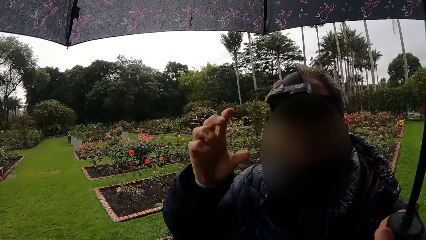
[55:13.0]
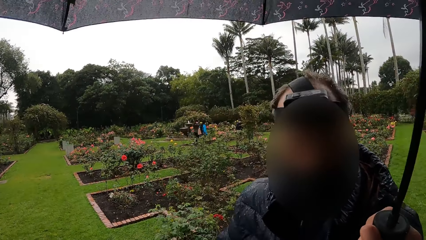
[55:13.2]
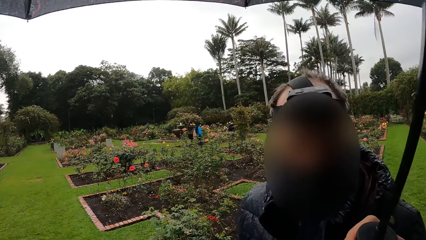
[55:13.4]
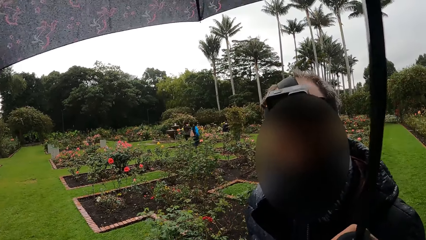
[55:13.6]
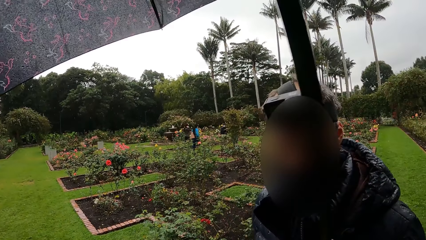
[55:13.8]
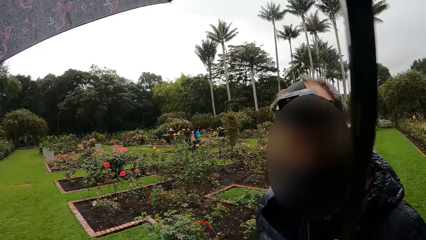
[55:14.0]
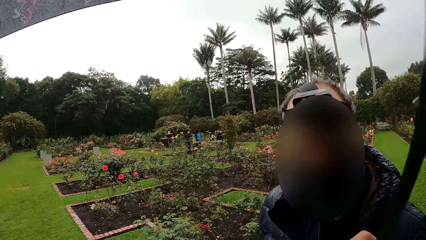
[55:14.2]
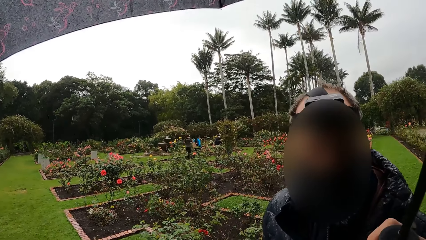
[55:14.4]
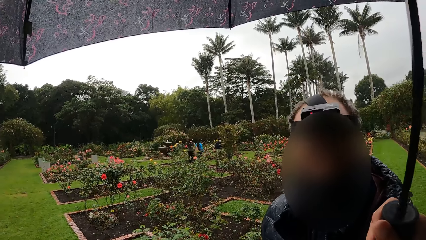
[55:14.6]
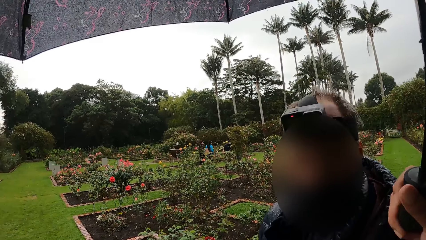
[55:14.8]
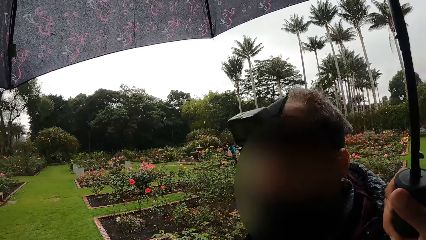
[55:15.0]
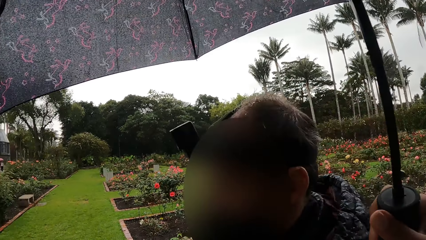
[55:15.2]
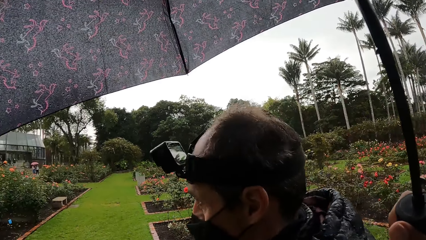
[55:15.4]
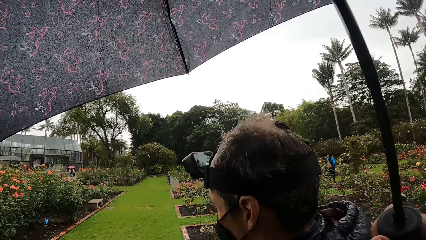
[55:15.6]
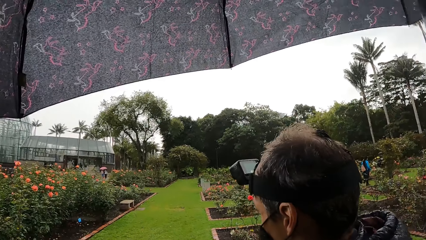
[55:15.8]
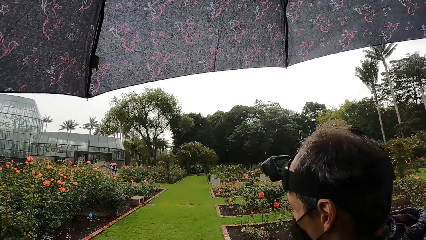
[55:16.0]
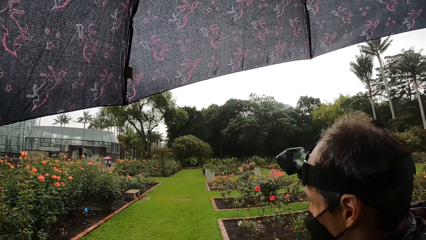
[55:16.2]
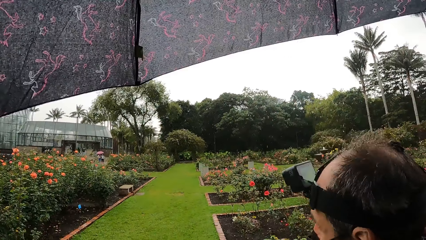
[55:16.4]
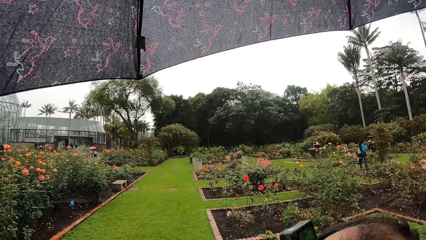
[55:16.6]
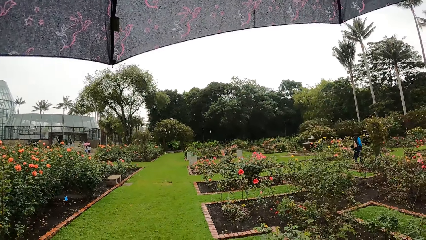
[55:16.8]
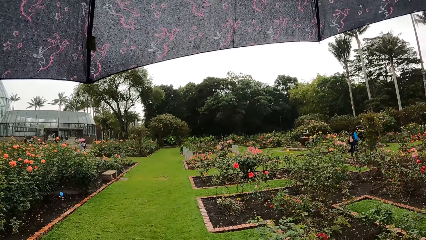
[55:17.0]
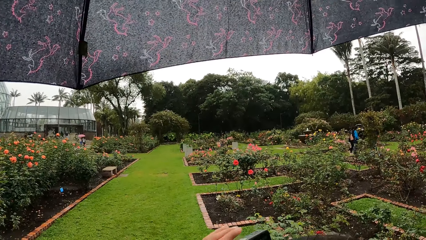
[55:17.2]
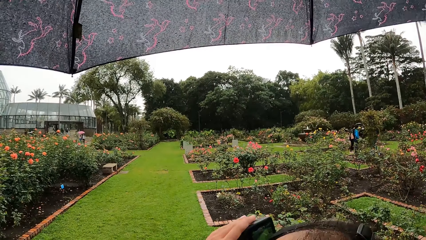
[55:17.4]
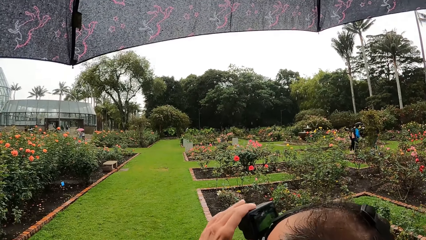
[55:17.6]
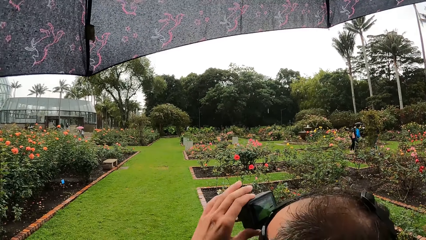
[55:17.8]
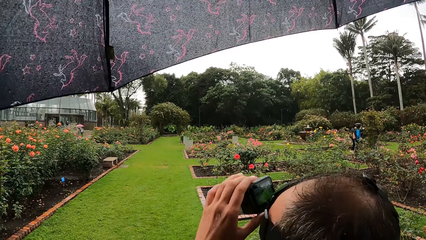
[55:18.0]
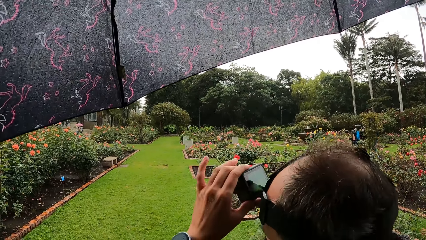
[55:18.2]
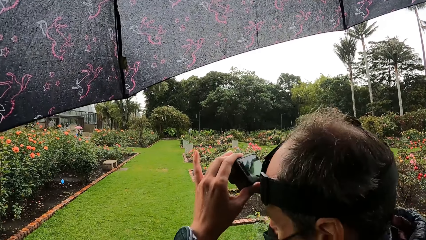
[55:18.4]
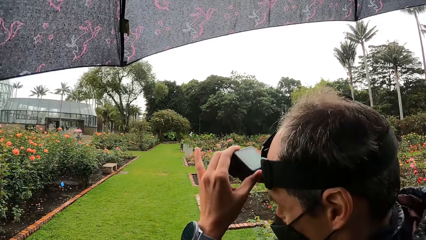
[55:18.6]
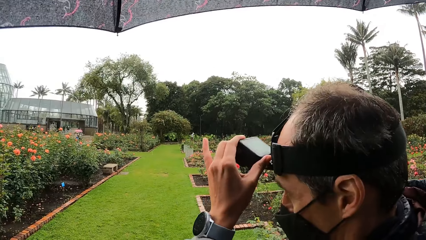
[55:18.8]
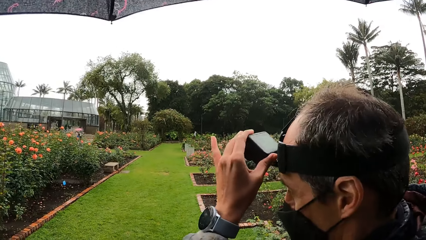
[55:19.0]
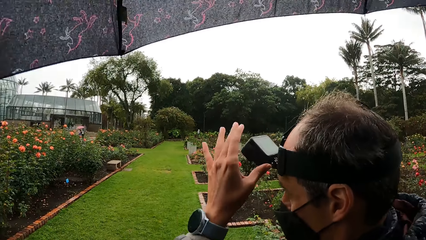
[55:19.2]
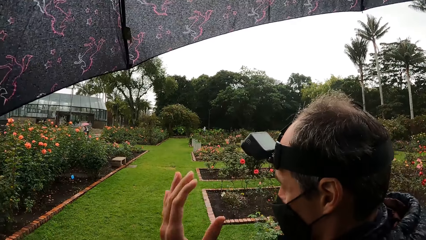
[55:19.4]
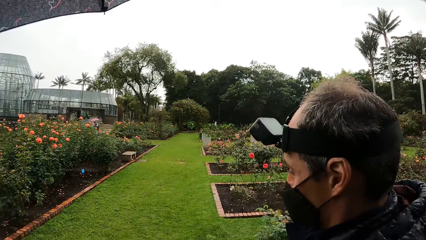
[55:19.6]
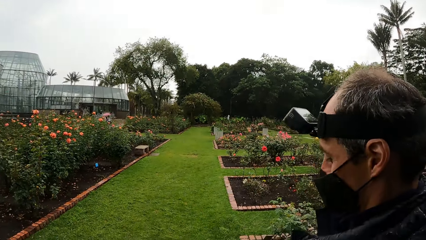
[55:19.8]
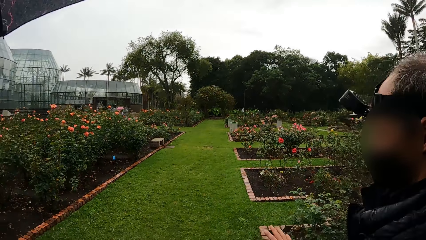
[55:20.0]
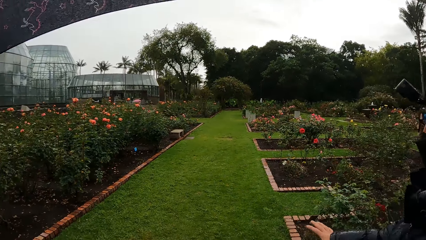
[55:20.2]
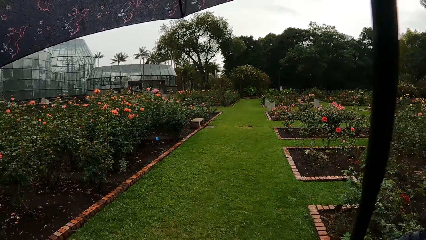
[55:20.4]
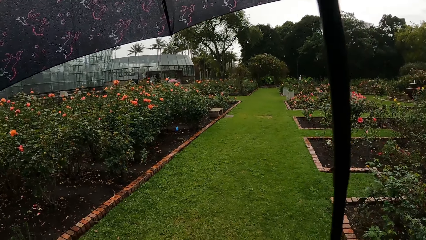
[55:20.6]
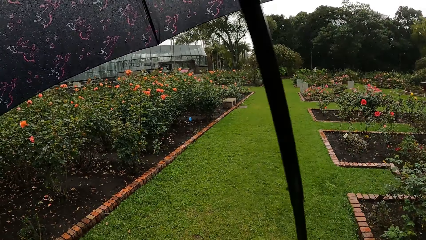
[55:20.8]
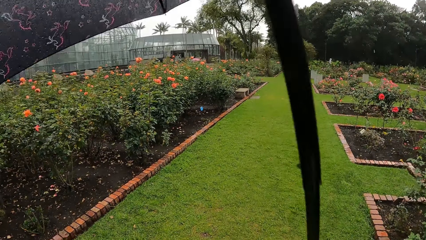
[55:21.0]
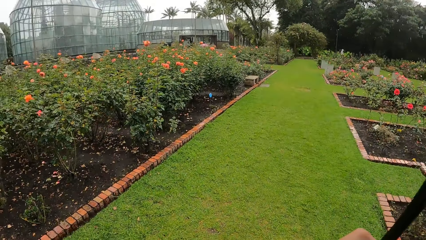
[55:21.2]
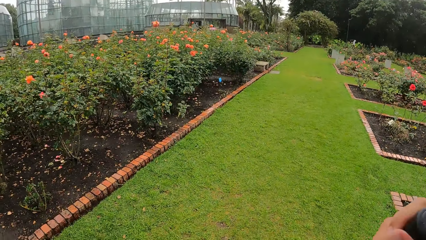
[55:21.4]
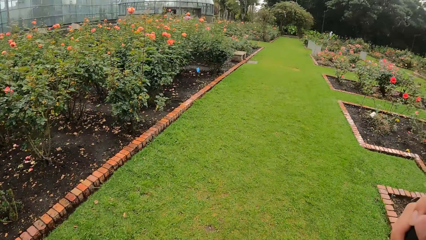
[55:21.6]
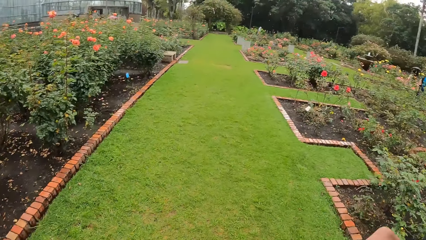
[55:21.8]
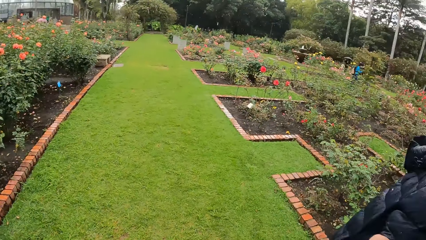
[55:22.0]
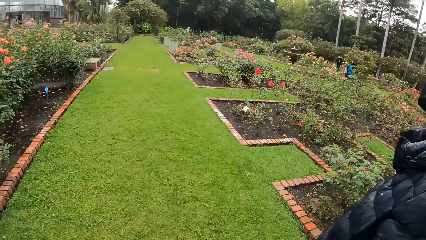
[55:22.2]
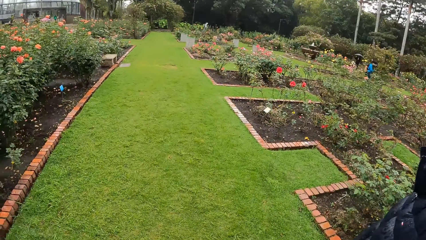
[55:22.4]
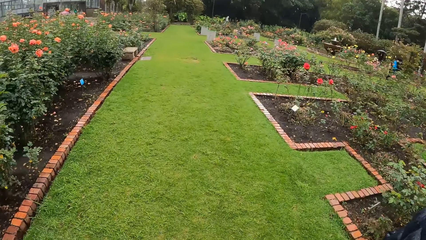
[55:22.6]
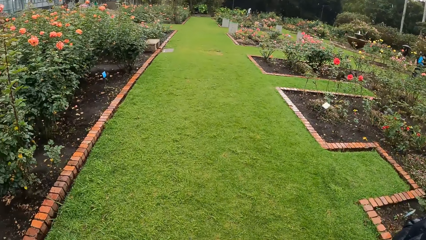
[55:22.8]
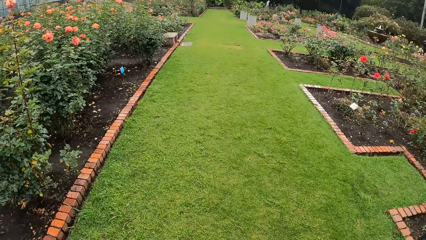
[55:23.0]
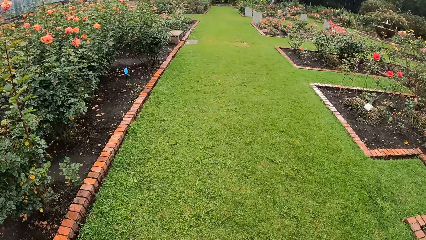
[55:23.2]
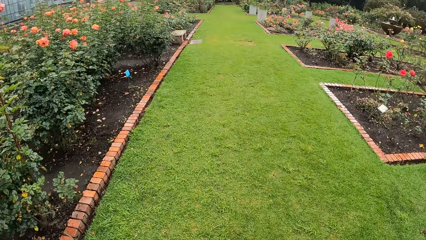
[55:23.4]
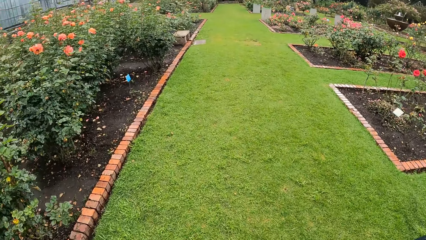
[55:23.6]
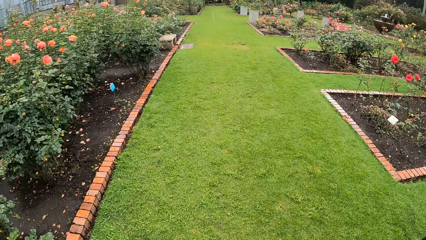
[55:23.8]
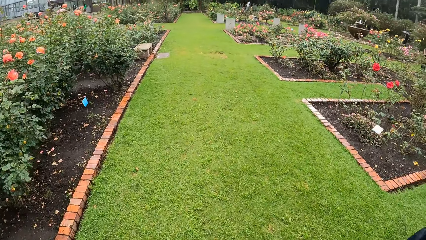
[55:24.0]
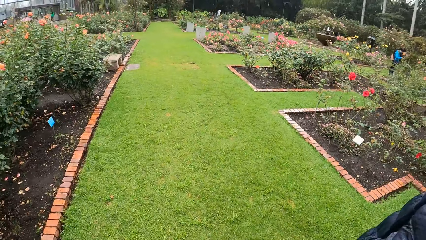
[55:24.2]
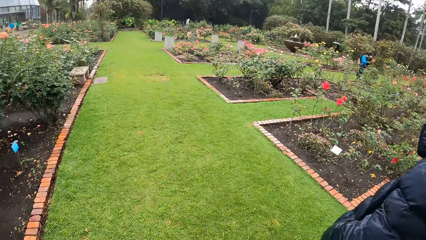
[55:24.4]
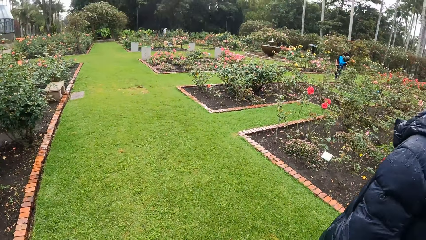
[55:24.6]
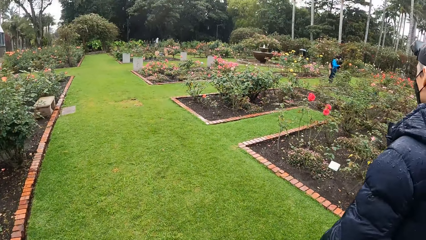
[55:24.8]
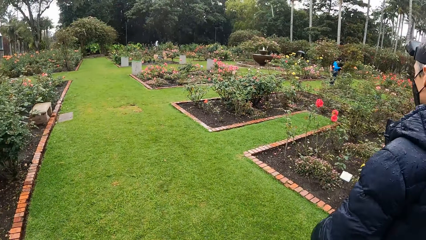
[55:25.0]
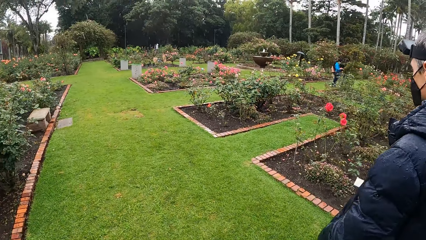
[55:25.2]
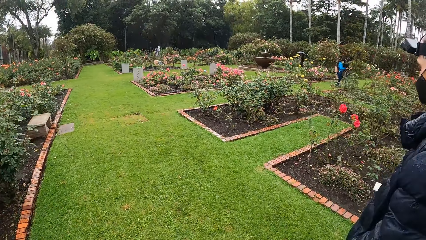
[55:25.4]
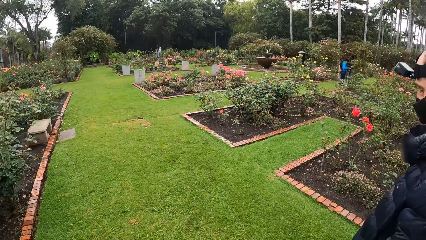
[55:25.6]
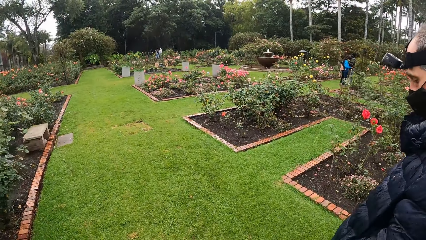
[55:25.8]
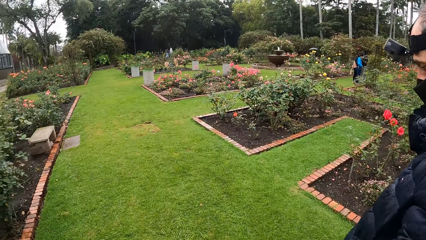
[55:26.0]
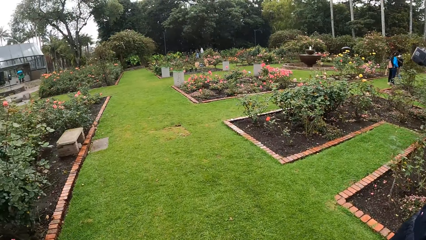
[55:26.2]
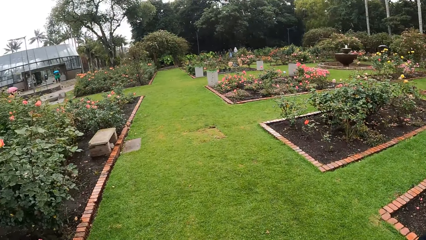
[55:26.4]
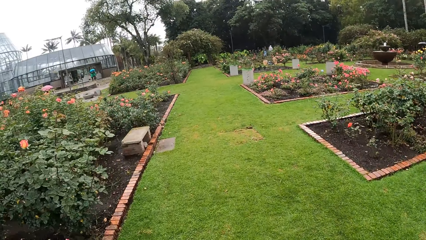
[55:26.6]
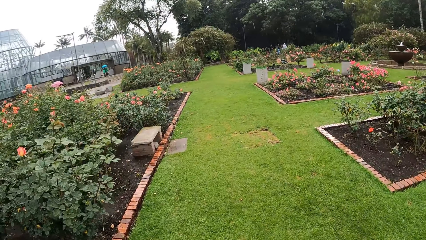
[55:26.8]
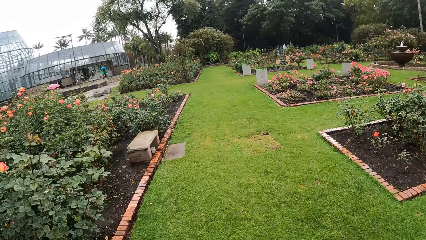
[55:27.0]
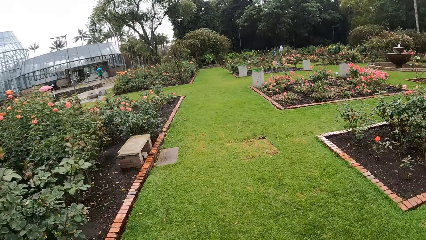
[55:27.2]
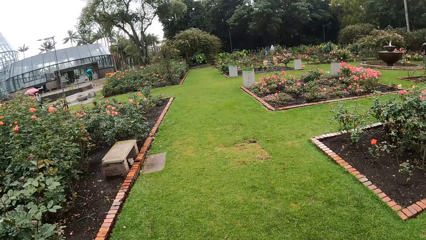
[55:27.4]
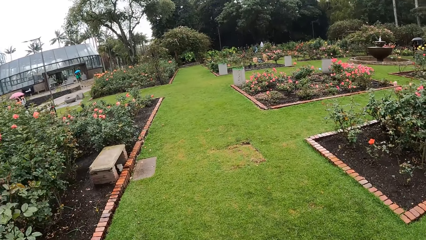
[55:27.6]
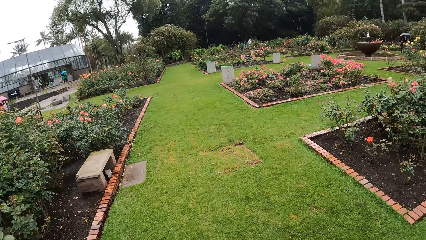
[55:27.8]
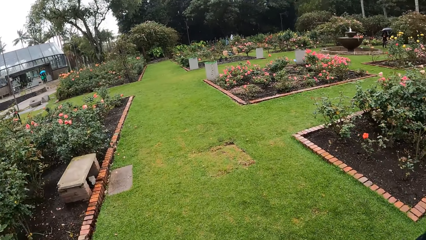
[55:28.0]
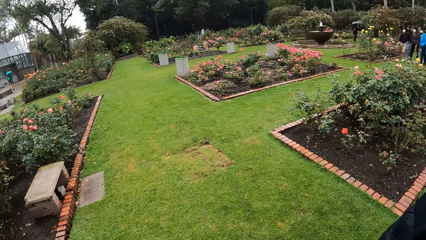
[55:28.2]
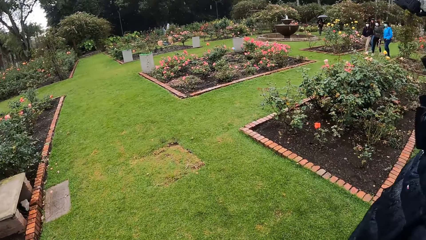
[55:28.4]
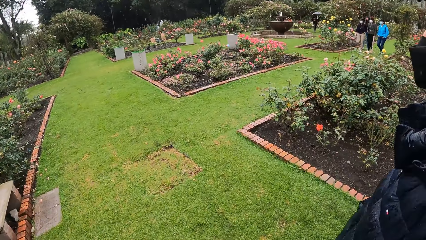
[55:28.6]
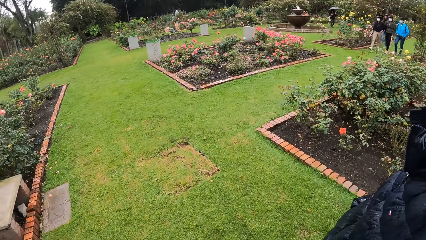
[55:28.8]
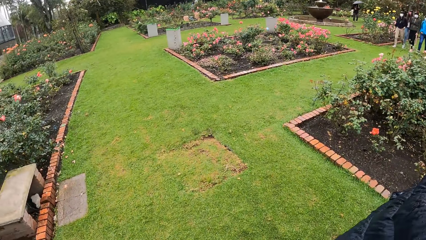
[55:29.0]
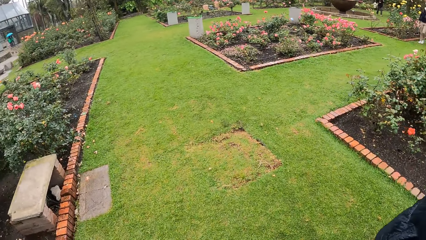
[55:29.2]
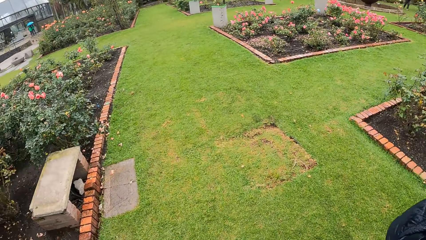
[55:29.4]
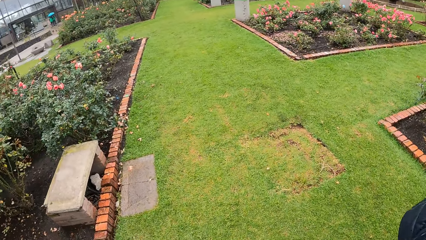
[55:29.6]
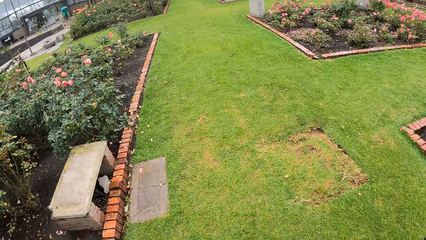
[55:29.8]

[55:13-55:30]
The man removes the right hand from the camera. He tilts the head camera down with his left hand. He removes the hand from the camera. The camera wearer walks around.
